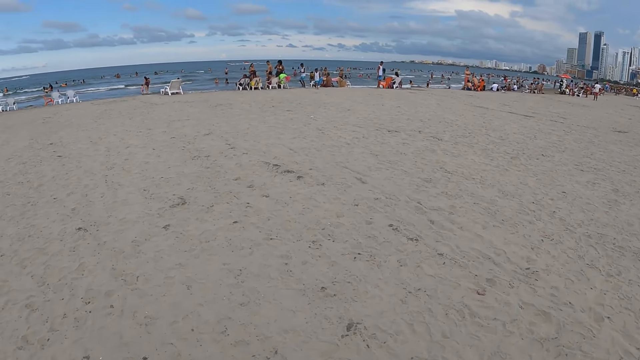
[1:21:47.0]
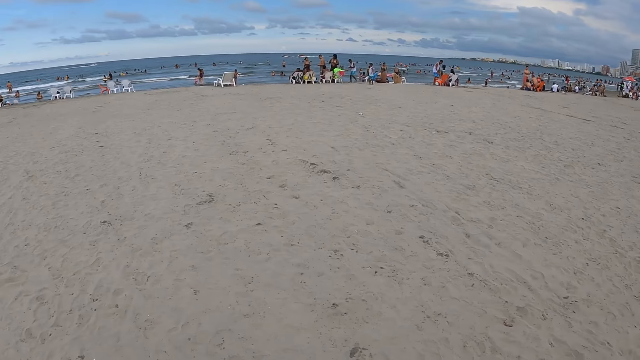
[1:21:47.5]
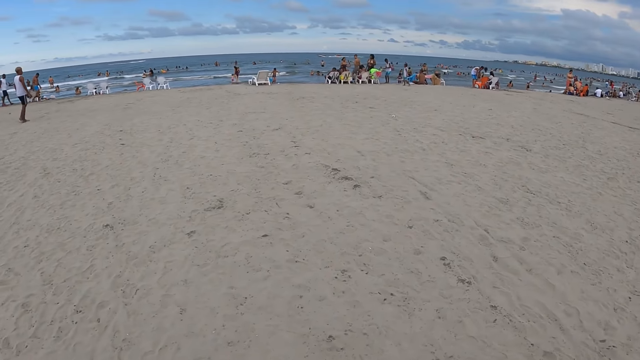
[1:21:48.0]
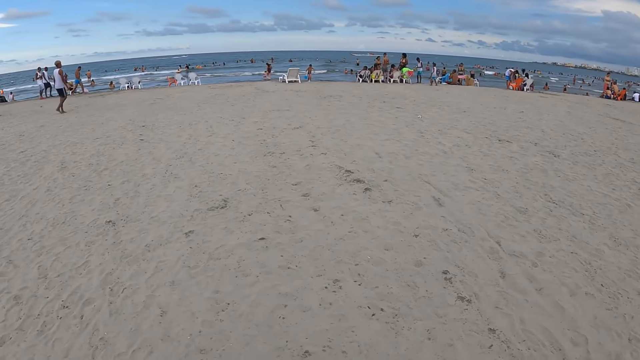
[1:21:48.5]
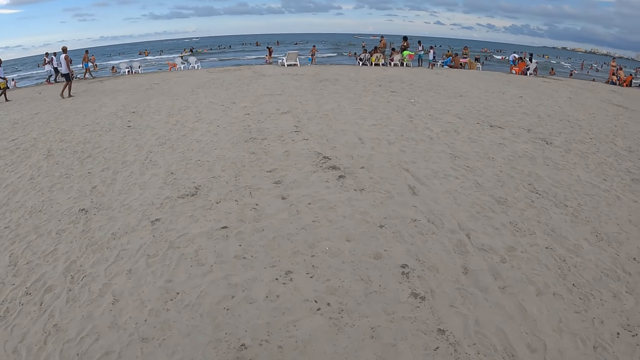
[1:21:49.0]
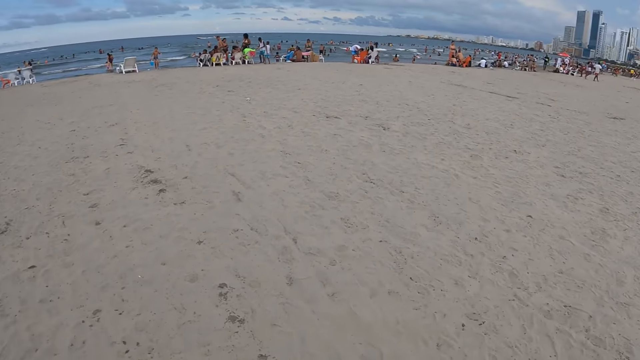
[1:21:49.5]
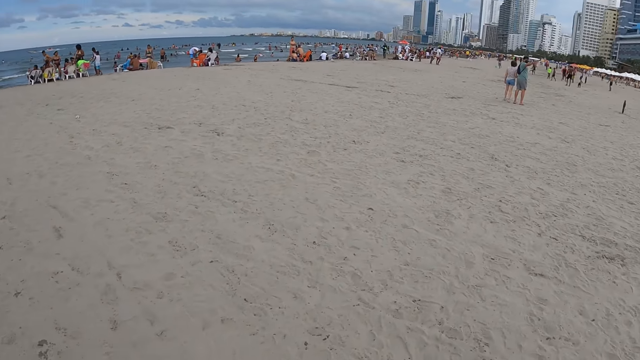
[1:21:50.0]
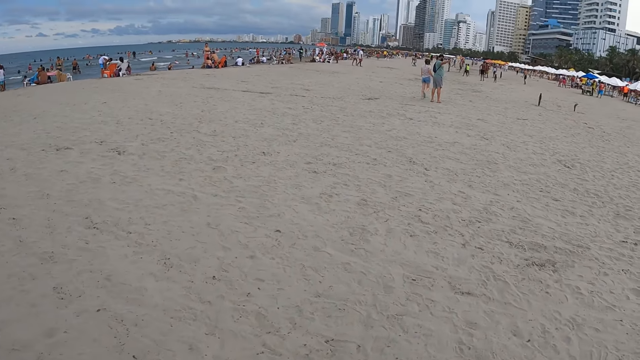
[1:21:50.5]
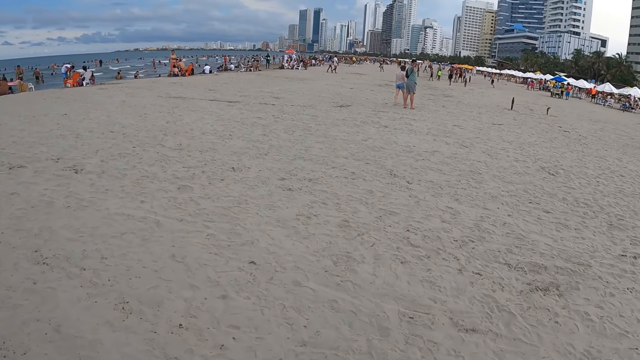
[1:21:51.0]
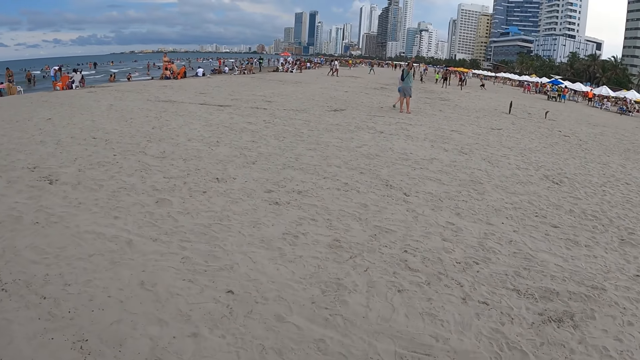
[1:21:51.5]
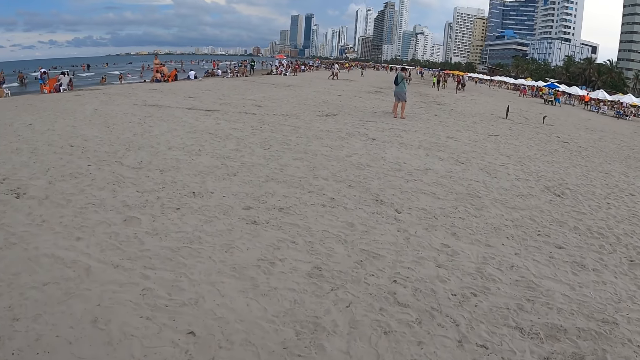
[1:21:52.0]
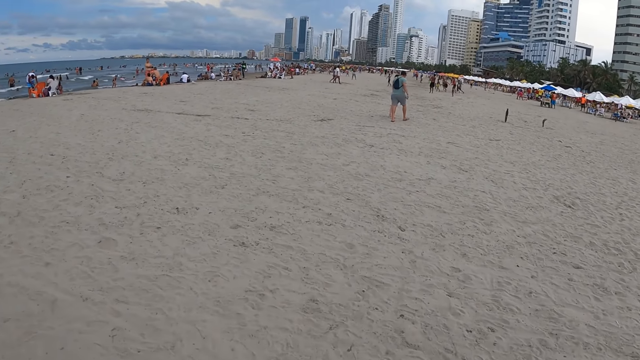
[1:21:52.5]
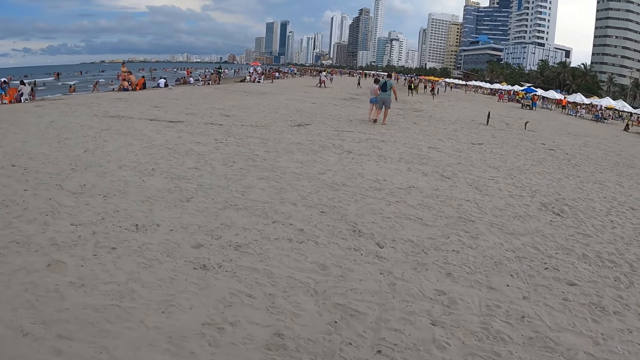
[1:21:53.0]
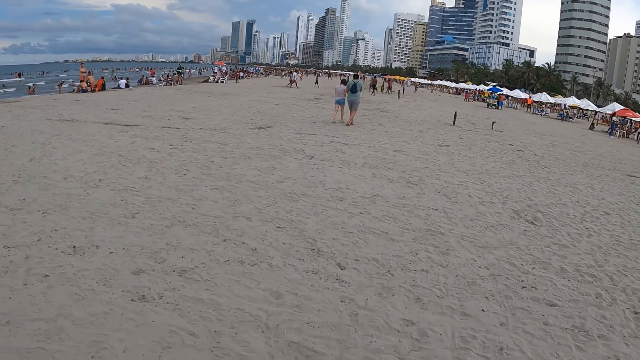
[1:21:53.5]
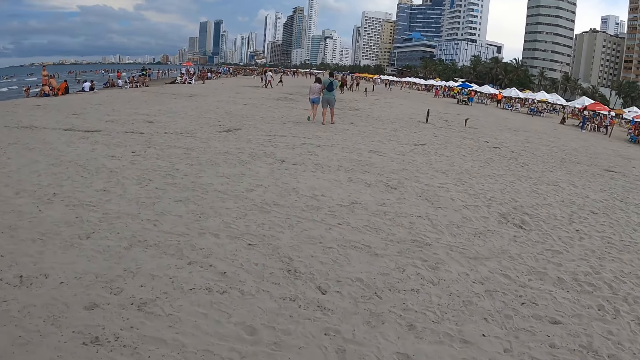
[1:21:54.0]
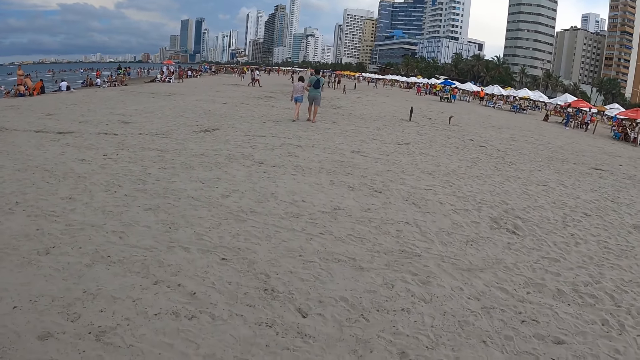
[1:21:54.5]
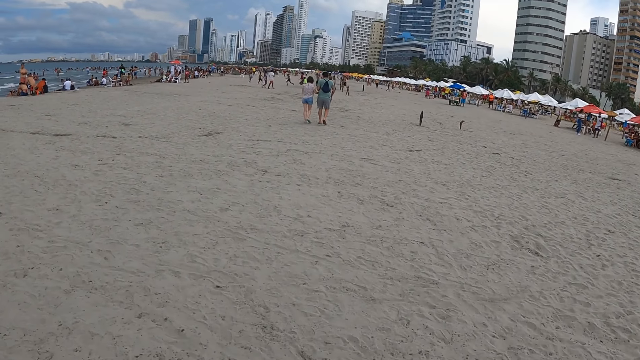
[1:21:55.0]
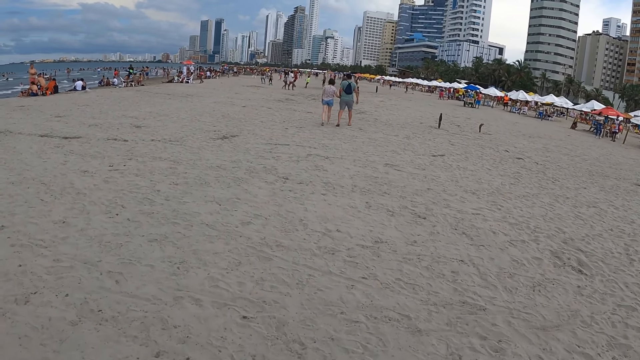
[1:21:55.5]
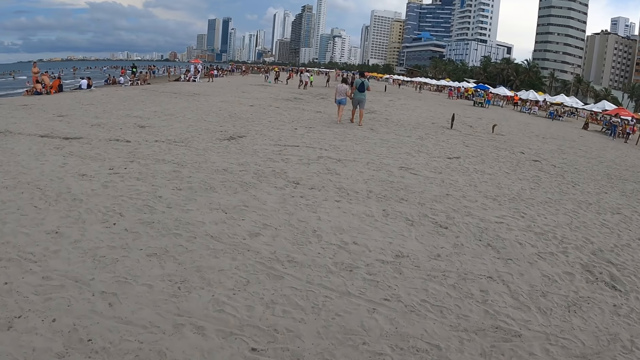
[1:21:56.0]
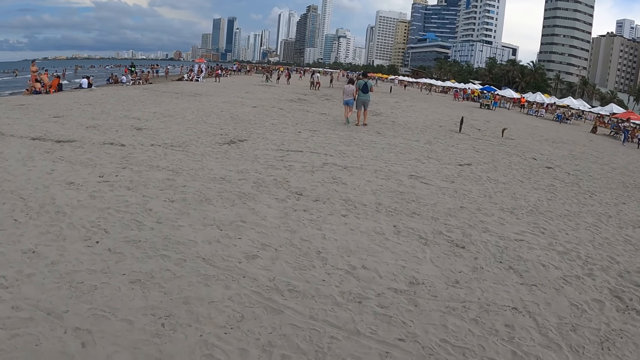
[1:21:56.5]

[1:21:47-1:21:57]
The camera wearer looks around. They look around again. They walk around.

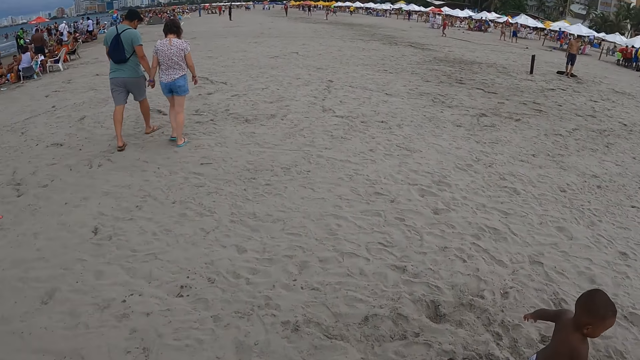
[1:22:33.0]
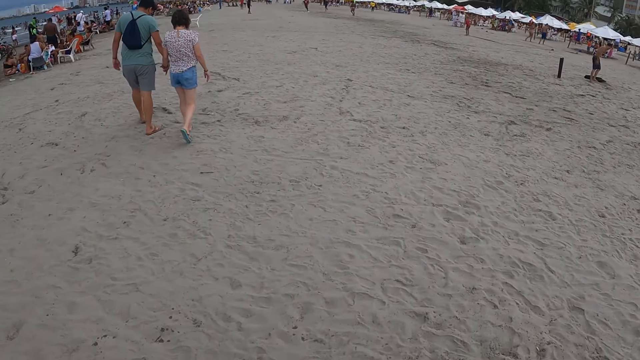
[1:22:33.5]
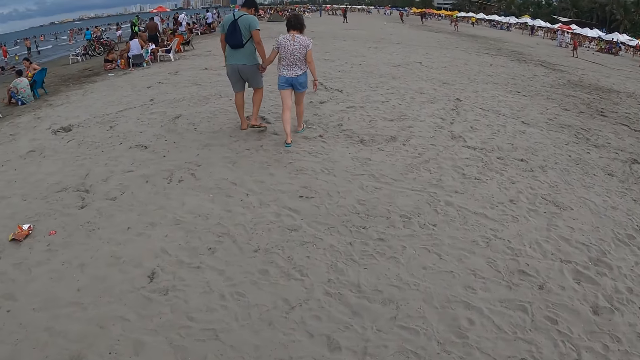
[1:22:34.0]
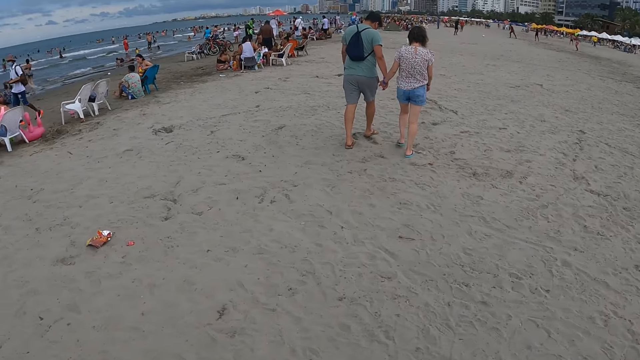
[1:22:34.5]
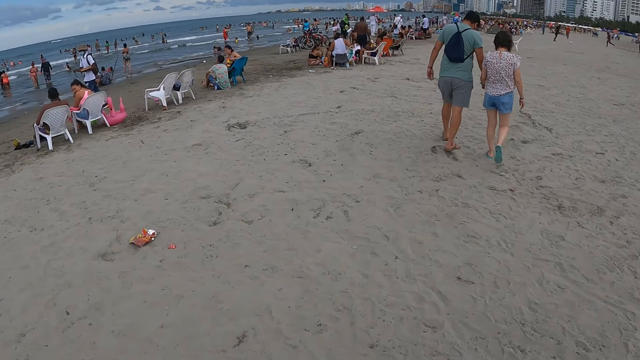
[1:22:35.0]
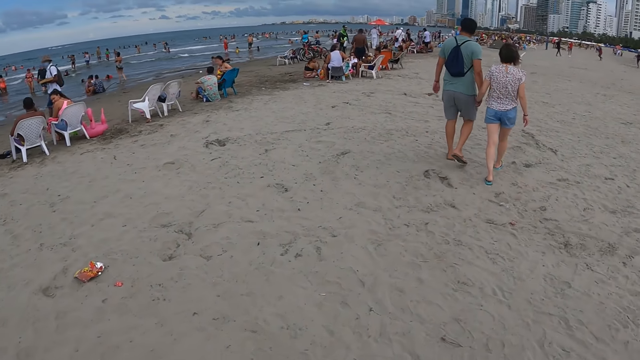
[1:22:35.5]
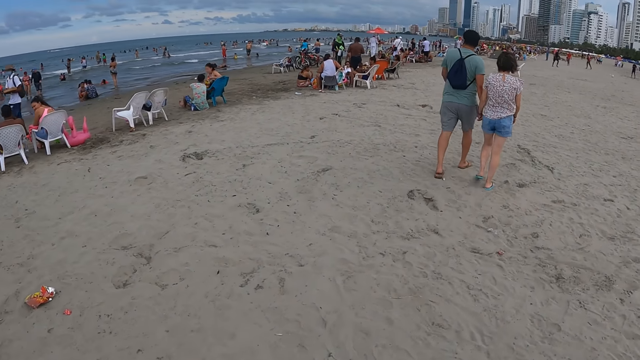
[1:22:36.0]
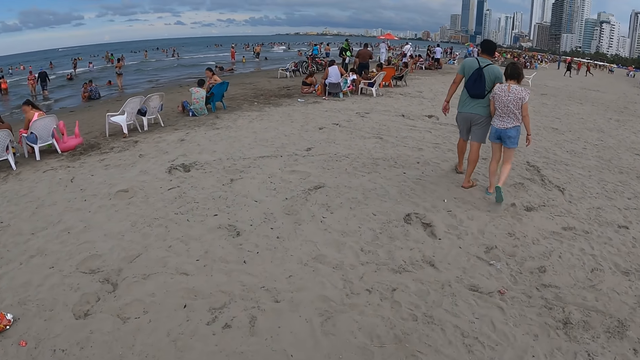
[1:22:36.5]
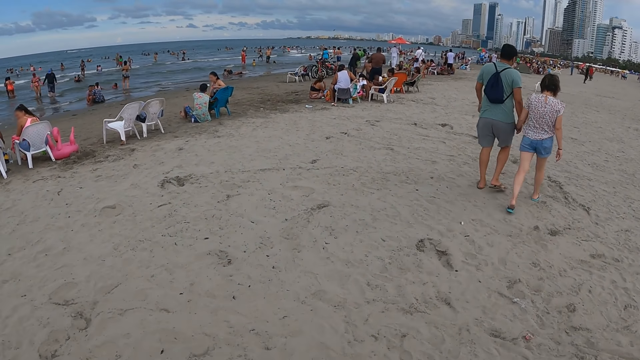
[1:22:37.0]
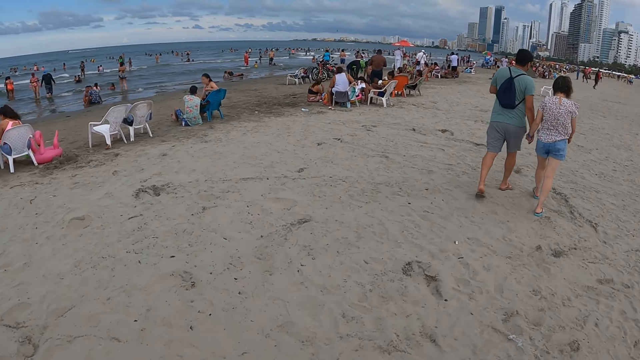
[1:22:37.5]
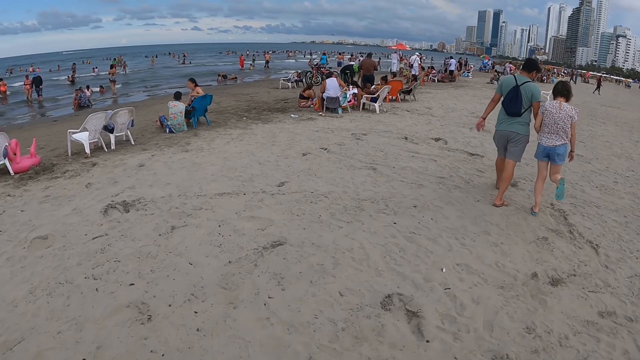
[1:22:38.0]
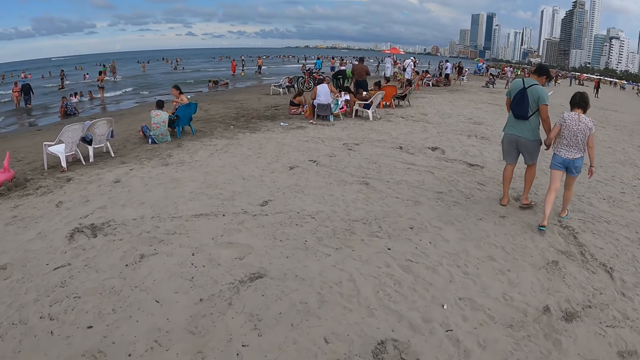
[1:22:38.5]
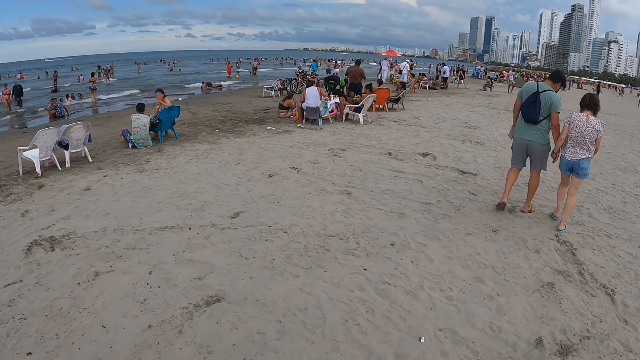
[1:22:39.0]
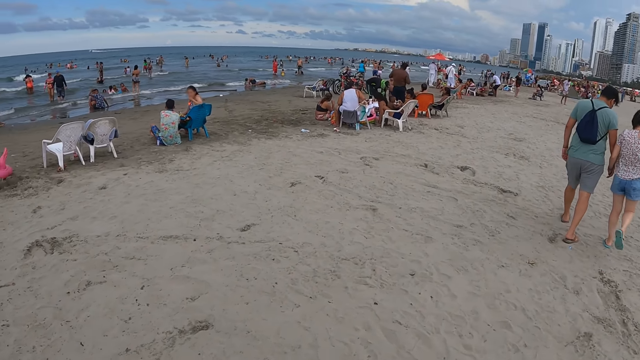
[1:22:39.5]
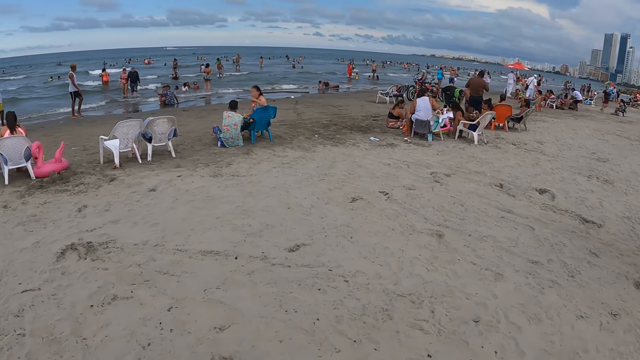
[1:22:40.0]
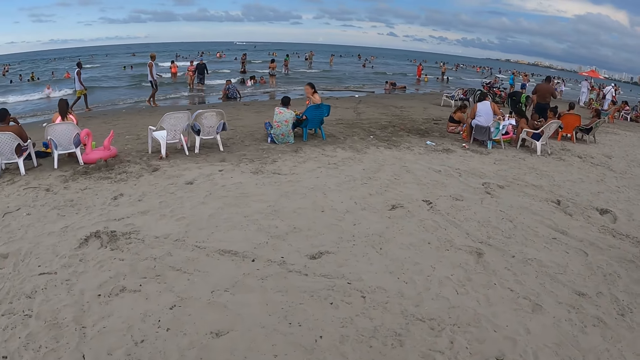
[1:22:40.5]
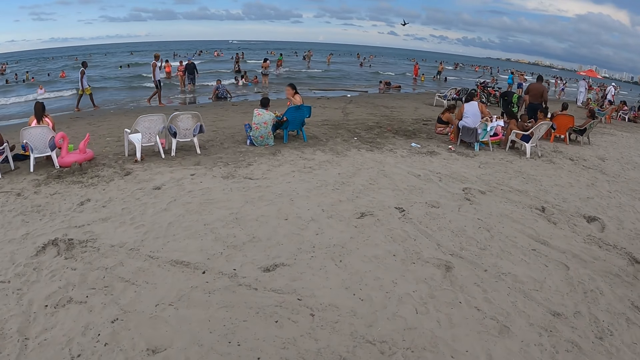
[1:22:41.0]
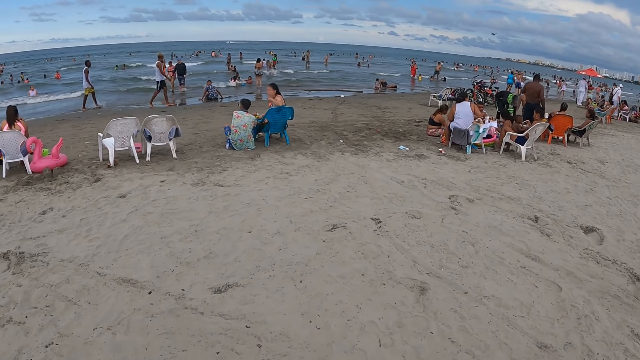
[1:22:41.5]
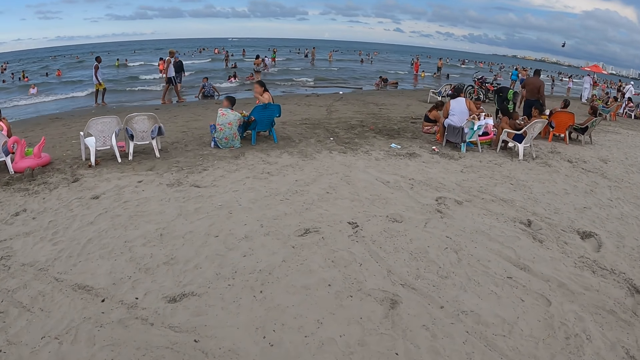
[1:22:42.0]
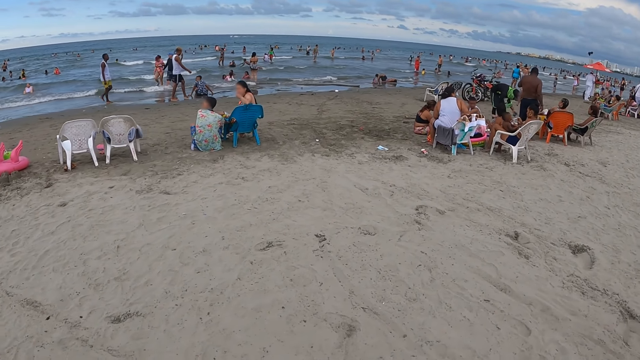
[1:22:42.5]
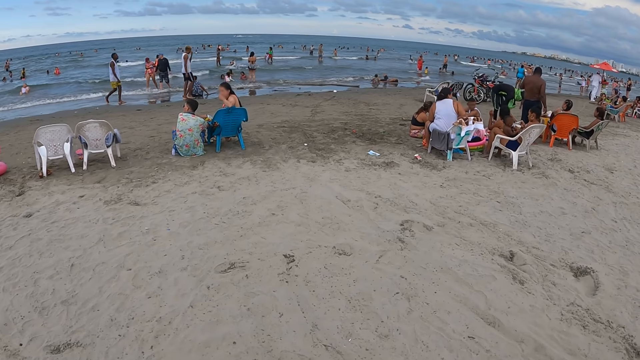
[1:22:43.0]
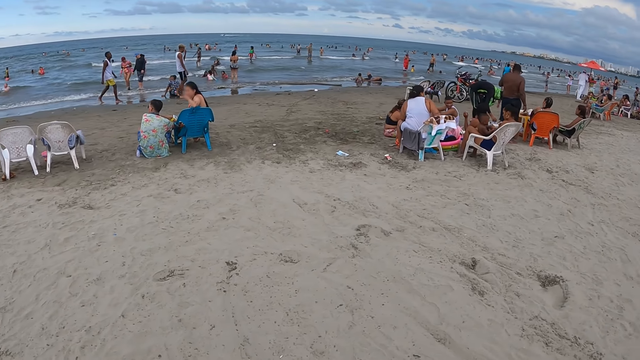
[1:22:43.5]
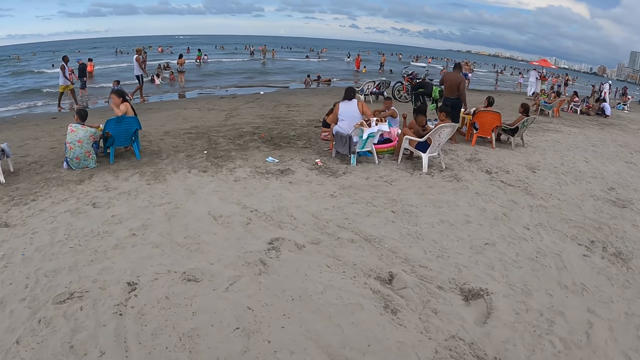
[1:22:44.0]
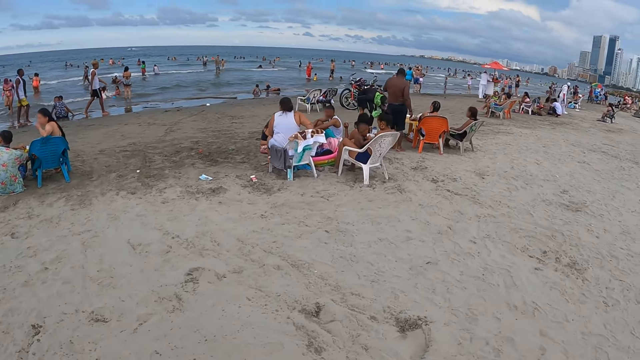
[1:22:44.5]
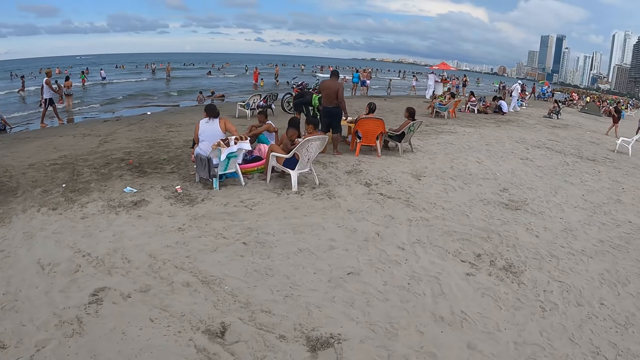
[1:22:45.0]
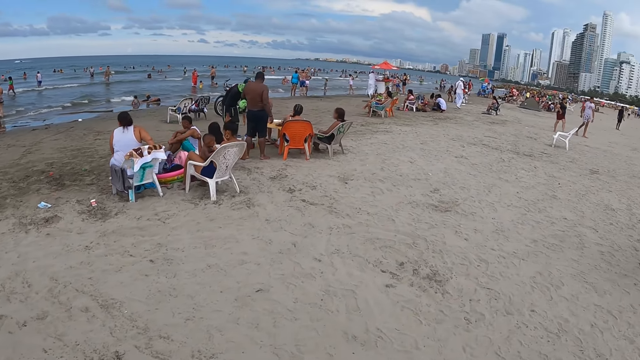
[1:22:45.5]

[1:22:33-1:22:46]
The camera wearer looks around. They walk around.
